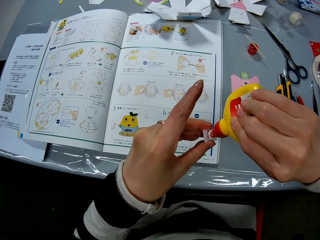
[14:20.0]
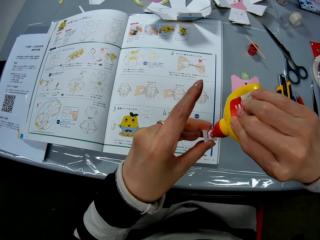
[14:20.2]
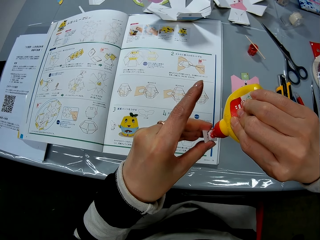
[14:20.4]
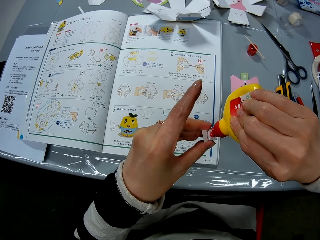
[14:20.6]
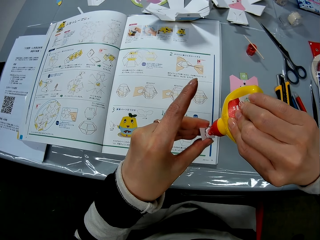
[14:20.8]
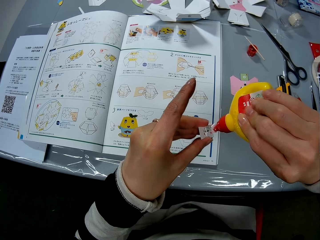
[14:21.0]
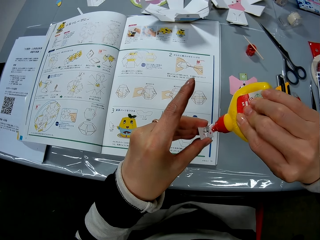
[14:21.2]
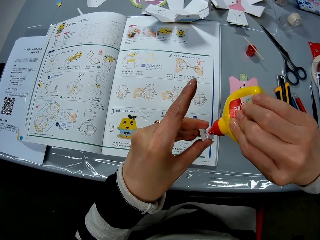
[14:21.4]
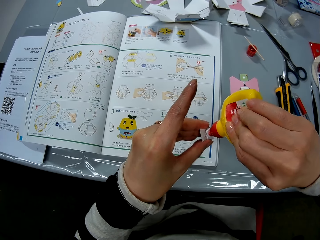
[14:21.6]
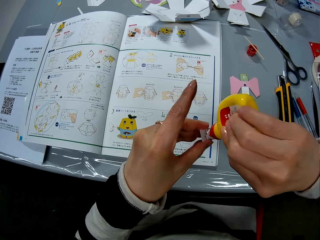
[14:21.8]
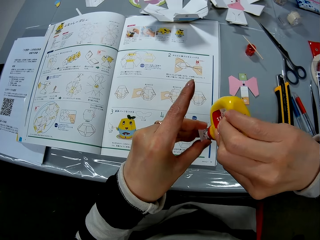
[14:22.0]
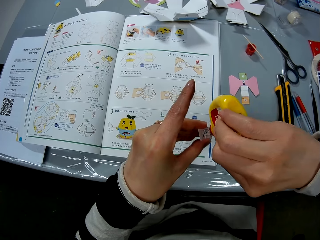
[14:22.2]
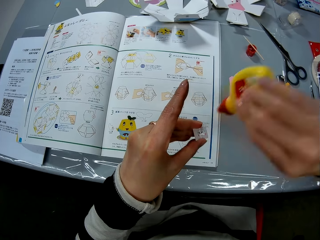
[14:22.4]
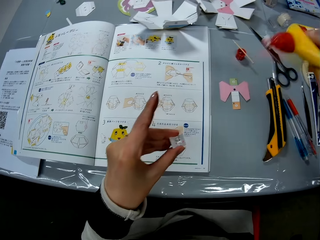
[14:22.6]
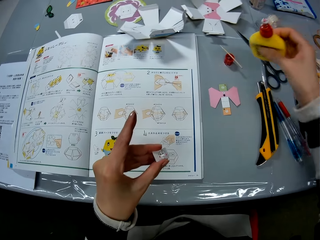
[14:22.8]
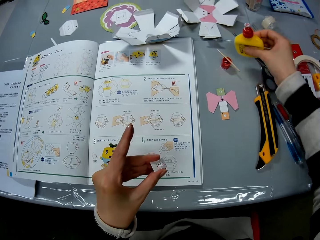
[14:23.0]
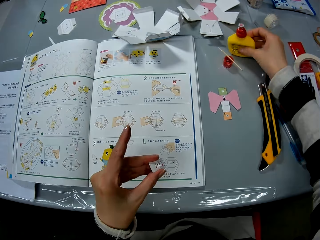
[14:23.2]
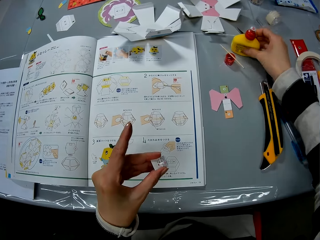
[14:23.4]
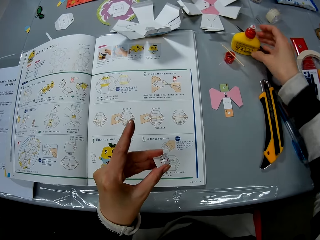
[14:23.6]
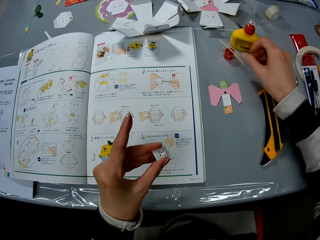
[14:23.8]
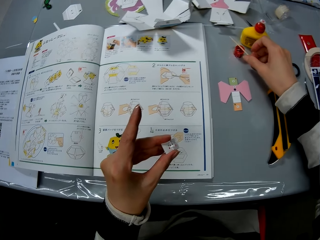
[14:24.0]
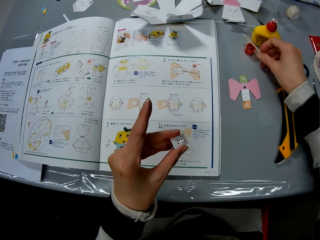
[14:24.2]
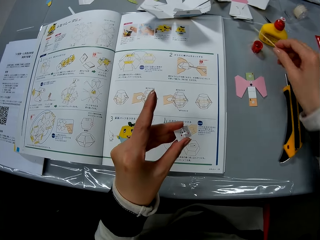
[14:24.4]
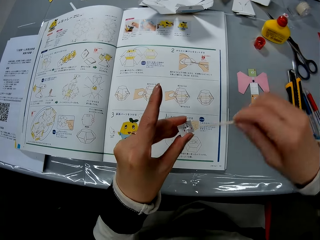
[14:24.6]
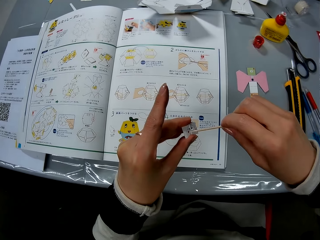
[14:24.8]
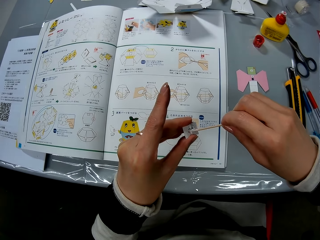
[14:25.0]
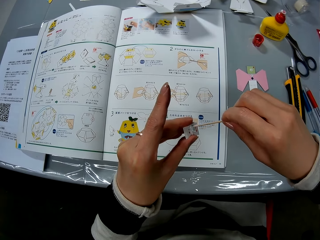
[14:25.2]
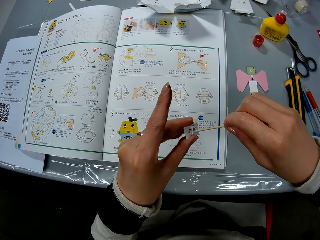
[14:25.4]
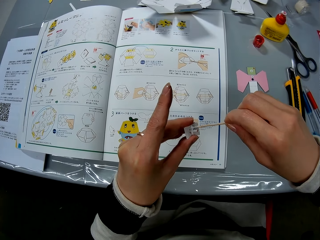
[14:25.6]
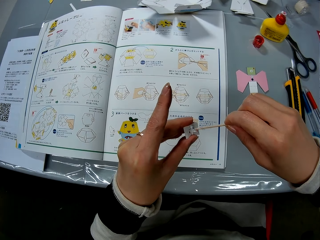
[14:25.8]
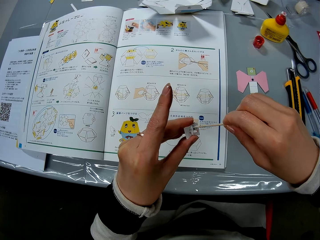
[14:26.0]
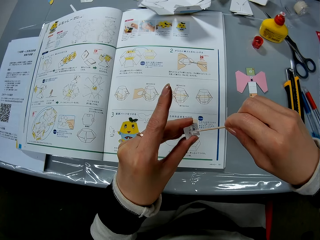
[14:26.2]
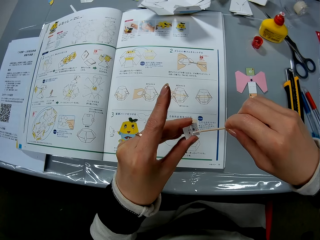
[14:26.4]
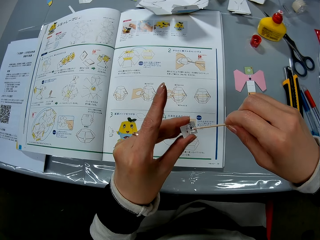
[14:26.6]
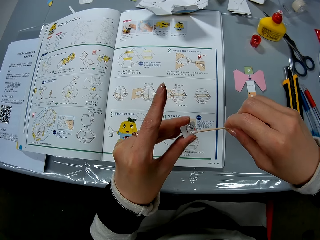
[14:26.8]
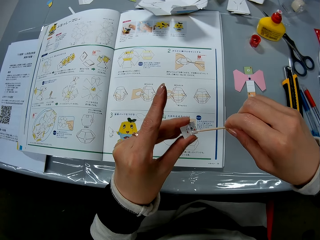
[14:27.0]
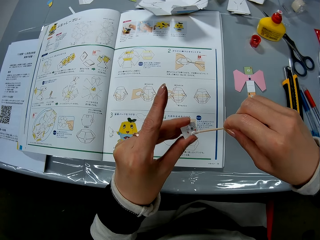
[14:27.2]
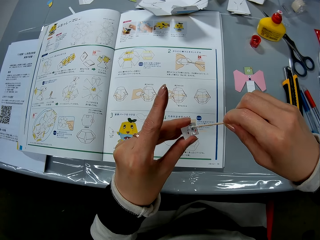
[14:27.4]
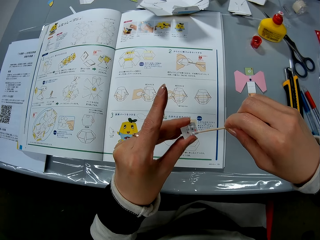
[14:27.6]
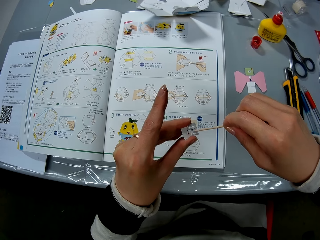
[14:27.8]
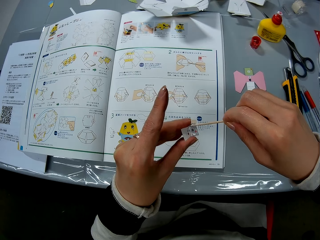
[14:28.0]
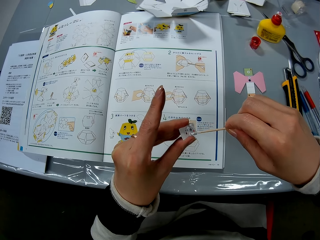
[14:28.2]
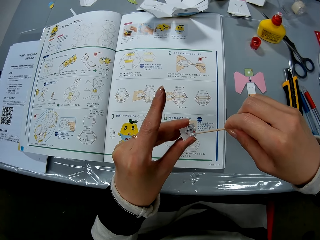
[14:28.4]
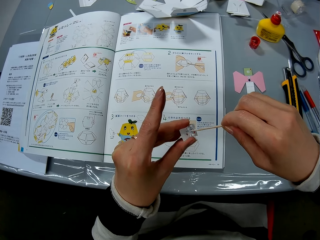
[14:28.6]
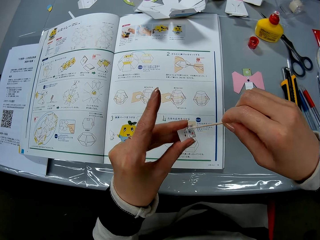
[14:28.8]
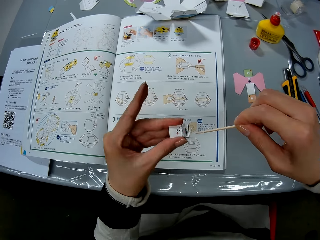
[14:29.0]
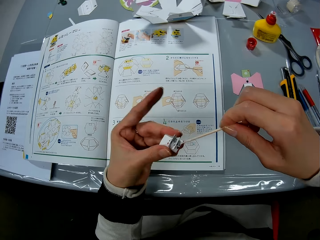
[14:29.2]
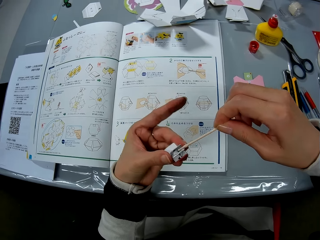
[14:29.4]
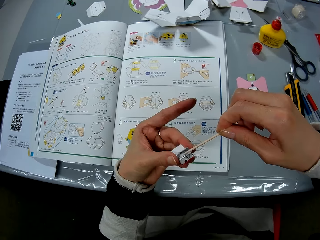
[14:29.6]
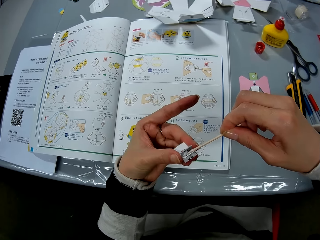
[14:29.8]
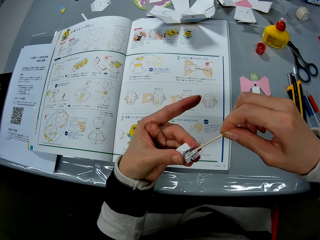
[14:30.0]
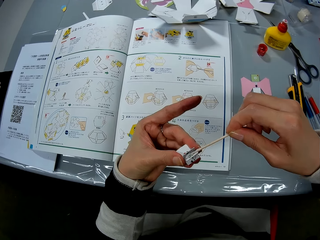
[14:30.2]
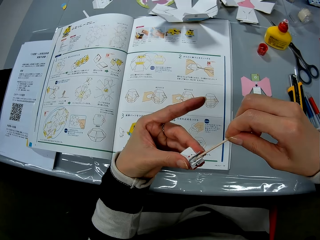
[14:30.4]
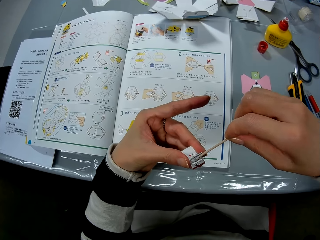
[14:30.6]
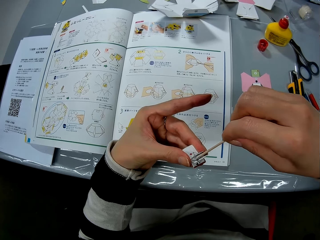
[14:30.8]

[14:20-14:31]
The camera wearer drops the glue bottle on the table. They pick up the stick from the glue bottle cover. They spread glue on the piece of craft paper with the stick.

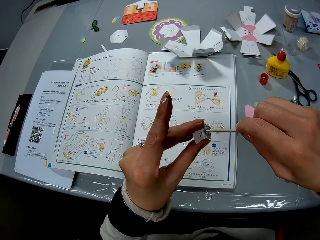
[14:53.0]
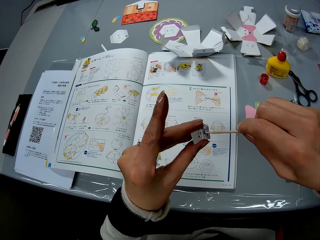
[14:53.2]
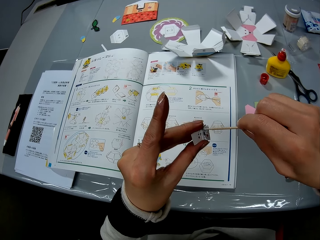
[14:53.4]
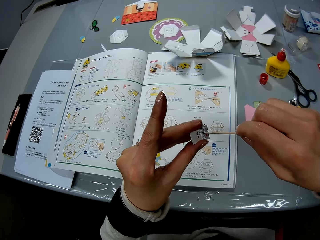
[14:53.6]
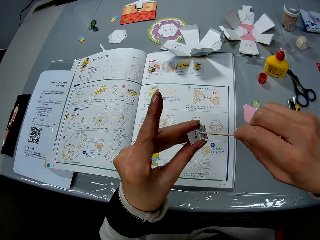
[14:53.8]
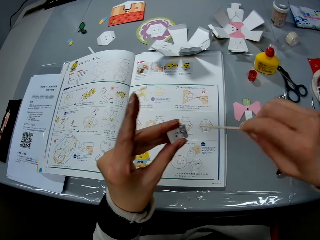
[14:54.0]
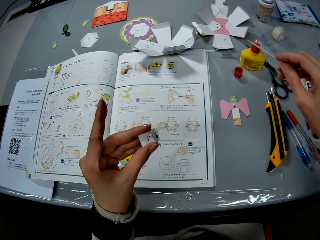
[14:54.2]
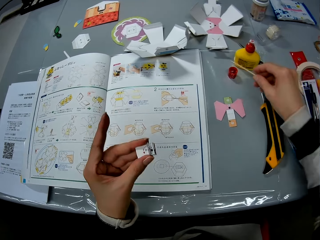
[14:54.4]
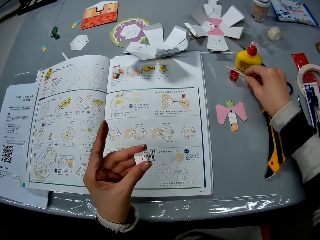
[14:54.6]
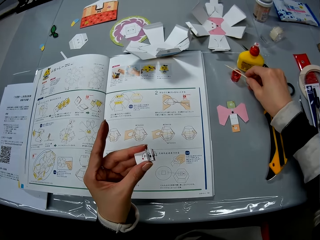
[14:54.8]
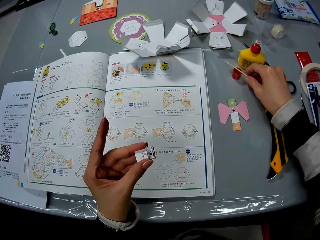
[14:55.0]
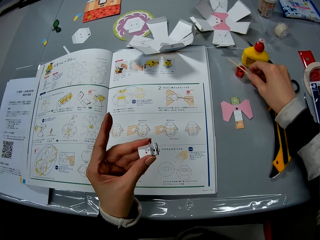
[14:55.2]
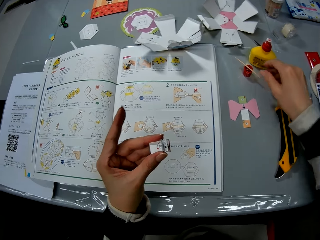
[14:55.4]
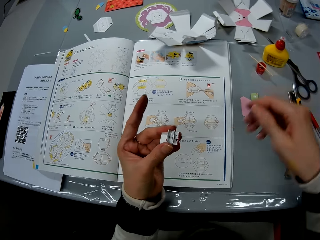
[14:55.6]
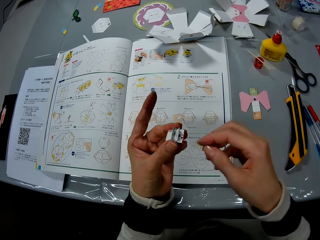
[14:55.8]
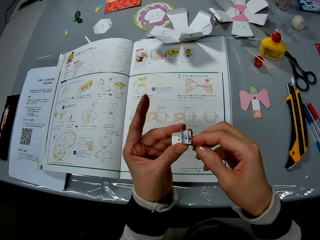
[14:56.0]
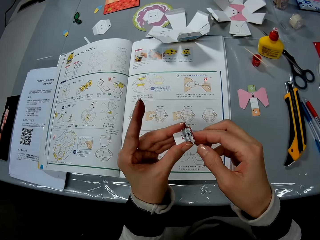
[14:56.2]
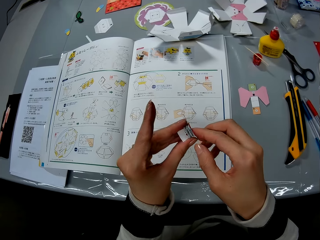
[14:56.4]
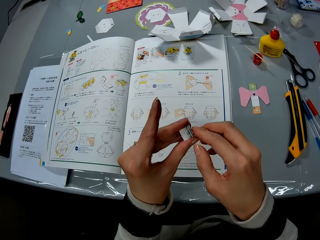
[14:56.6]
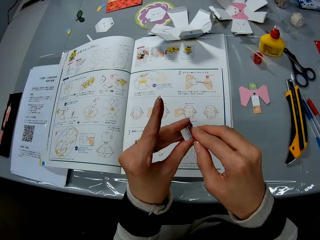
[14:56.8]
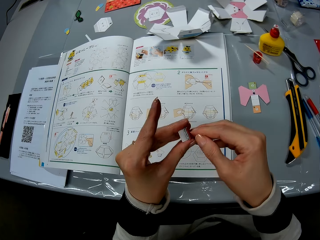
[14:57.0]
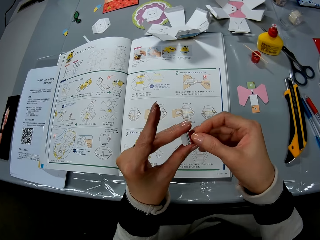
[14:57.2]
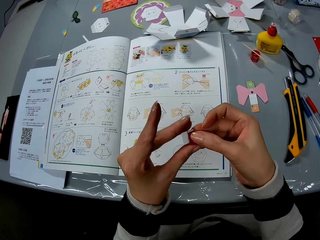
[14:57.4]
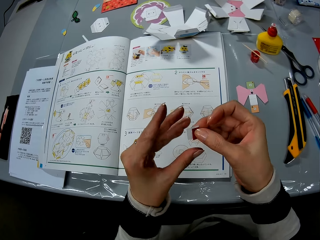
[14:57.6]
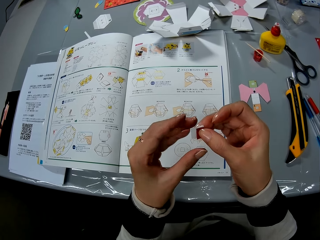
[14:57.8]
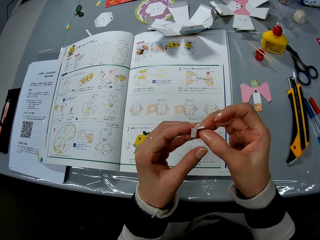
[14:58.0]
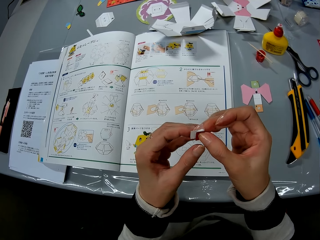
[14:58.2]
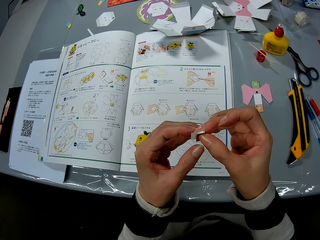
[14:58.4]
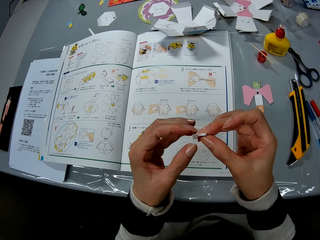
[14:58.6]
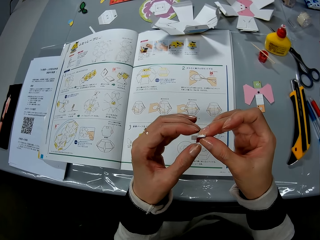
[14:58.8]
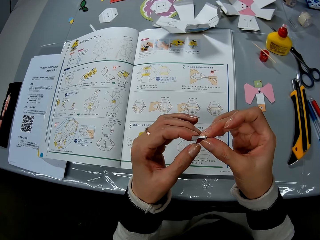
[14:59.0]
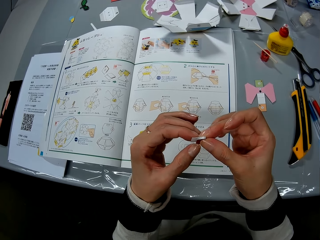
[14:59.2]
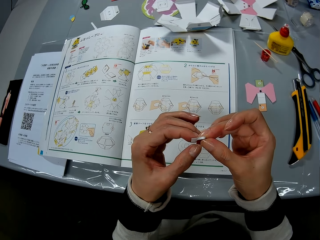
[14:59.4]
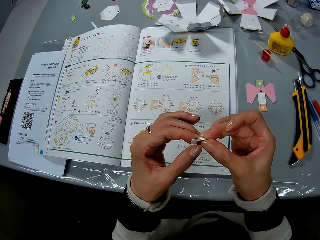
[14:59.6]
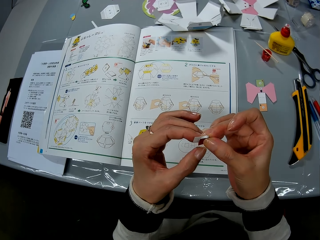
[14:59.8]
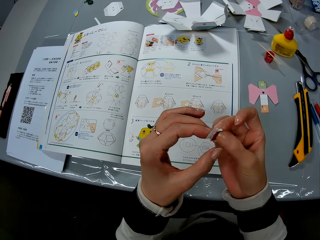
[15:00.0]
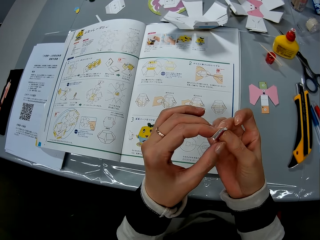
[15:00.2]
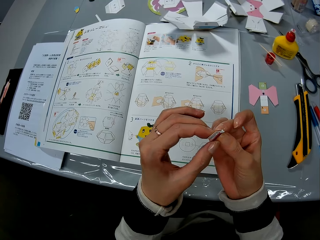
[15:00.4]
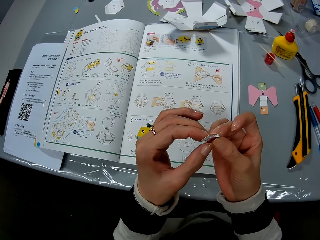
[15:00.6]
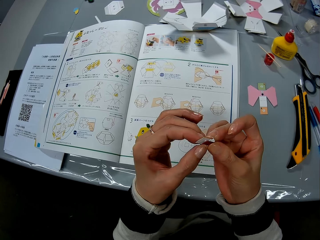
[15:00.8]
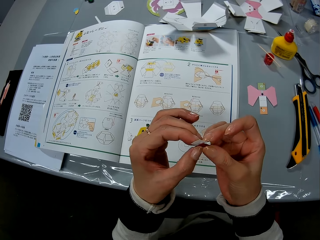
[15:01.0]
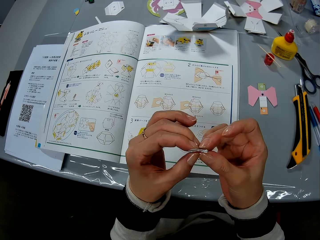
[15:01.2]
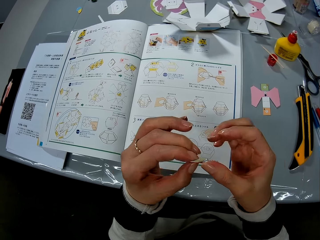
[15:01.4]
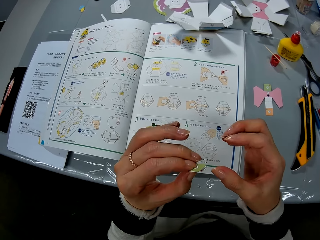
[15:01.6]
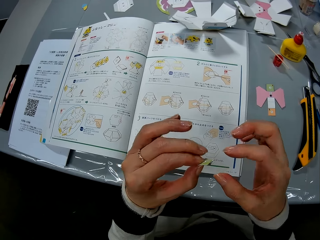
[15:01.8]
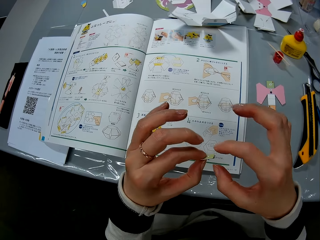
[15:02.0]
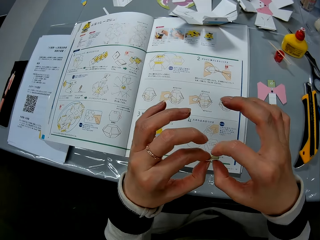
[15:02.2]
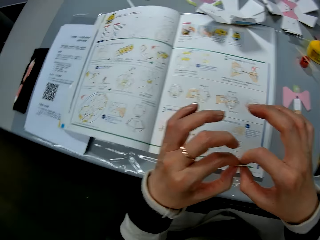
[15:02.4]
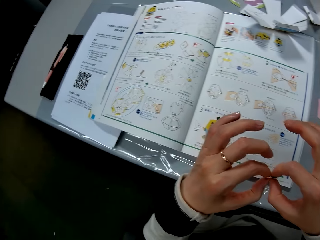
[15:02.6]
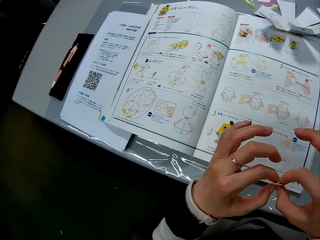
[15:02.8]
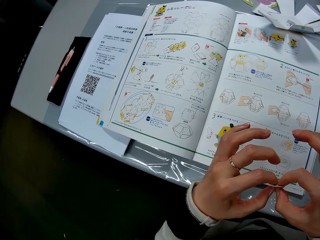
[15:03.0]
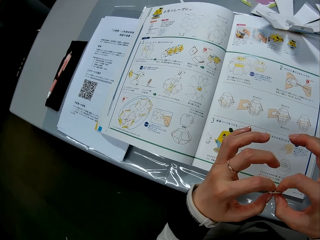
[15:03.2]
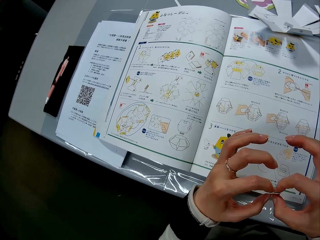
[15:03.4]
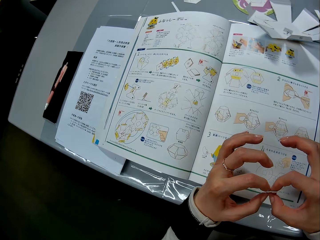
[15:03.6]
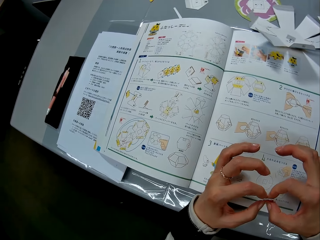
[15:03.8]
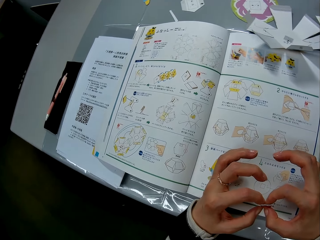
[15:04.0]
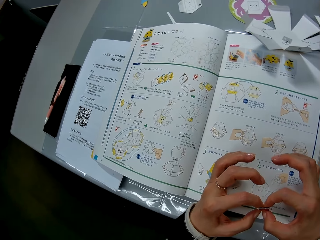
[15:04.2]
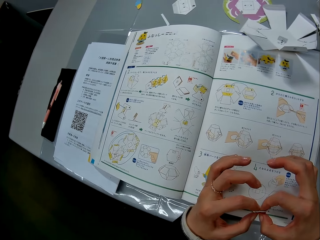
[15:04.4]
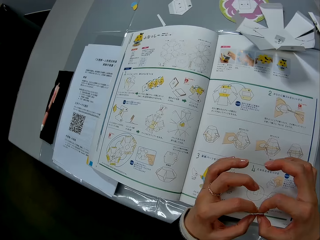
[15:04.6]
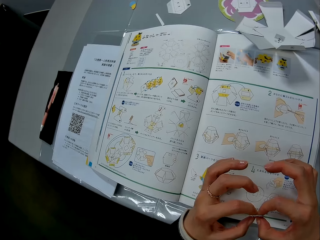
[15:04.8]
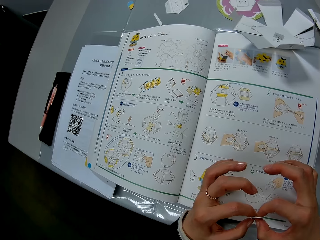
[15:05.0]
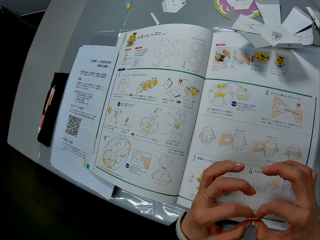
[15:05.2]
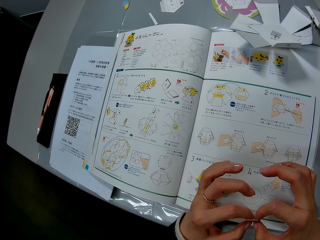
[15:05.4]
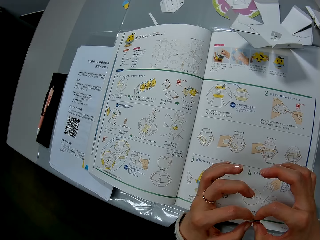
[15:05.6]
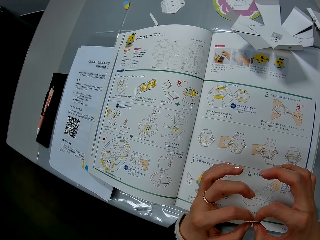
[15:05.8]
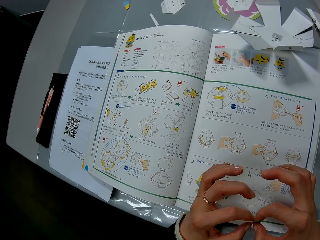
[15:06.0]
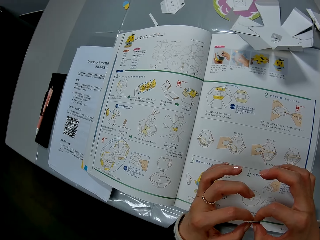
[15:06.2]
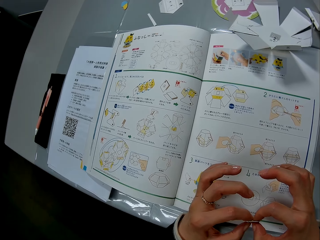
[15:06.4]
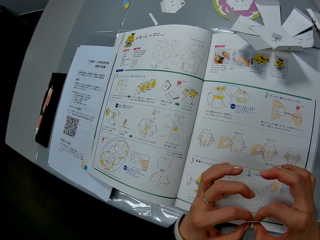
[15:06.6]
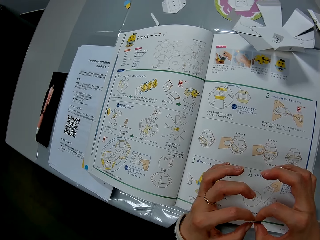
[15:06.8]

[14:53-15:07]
The camera wearer drops the stick on the glue bottle cover. She sticks the papercraft together in hand. She presses the piece of craft paper together with her hands. She lowers the piece of craft paper in her hands to the table. She presses the piece of craft paper together with her hands.
